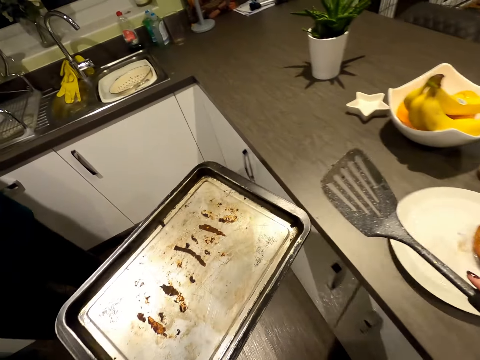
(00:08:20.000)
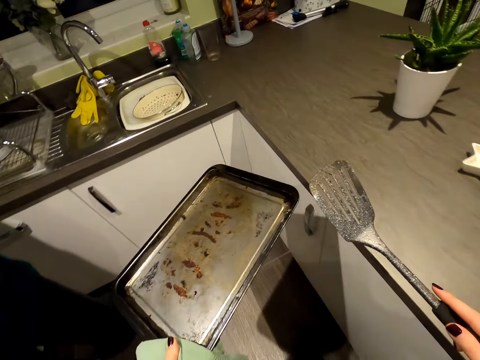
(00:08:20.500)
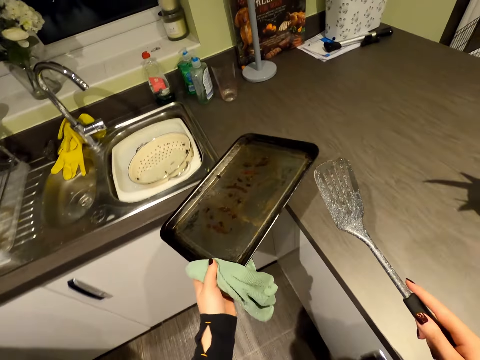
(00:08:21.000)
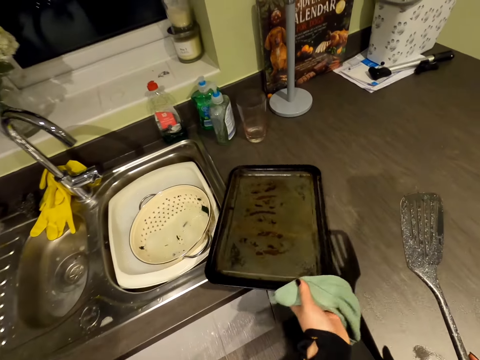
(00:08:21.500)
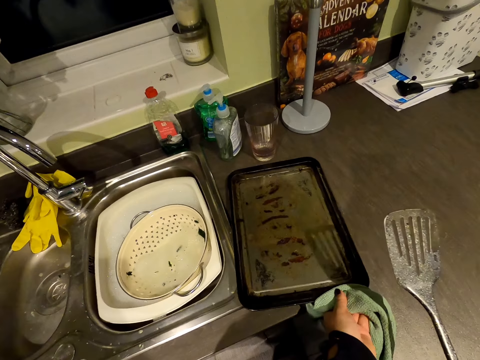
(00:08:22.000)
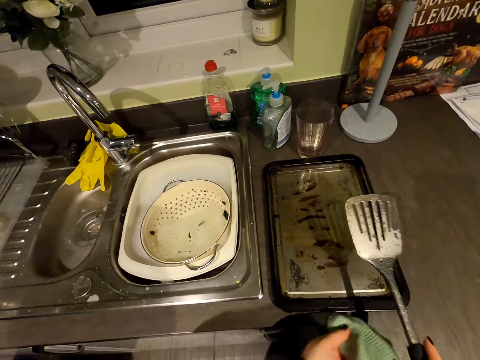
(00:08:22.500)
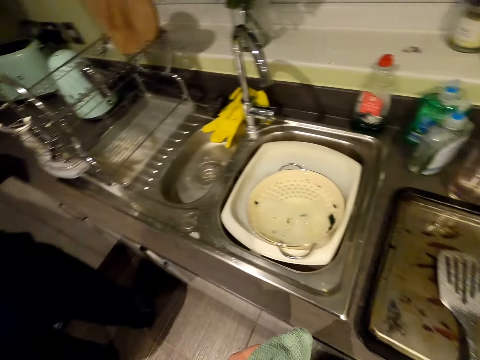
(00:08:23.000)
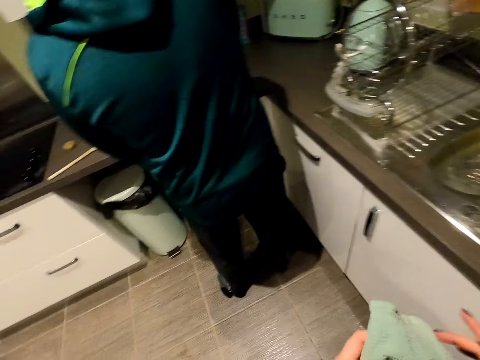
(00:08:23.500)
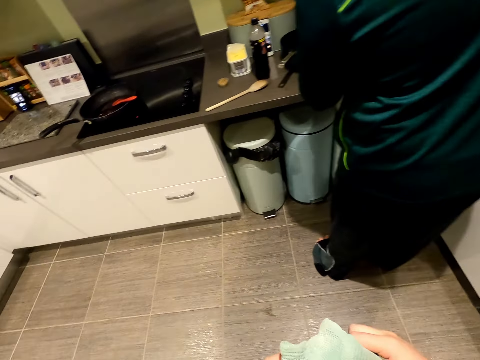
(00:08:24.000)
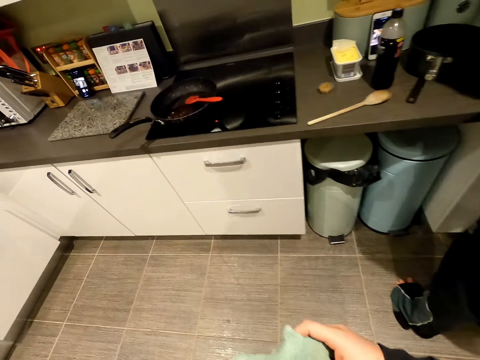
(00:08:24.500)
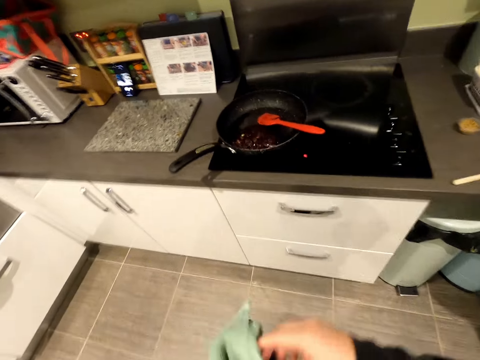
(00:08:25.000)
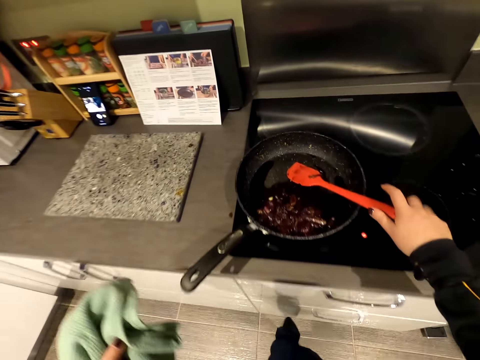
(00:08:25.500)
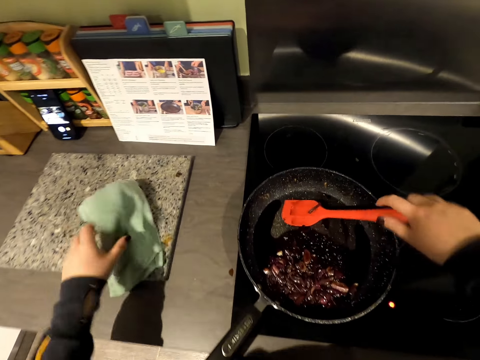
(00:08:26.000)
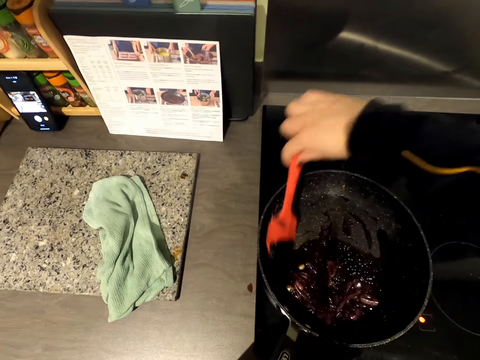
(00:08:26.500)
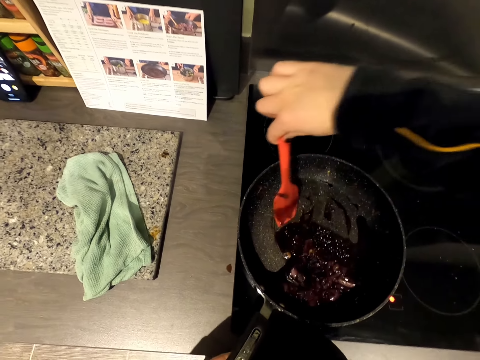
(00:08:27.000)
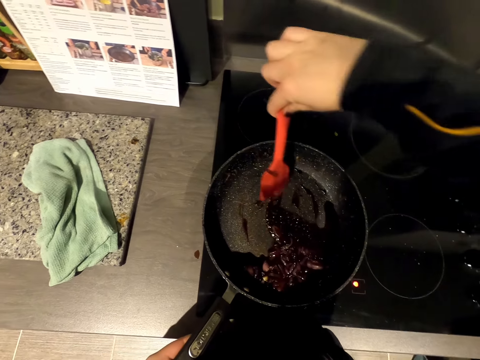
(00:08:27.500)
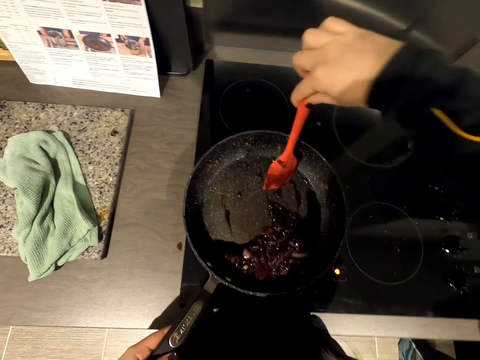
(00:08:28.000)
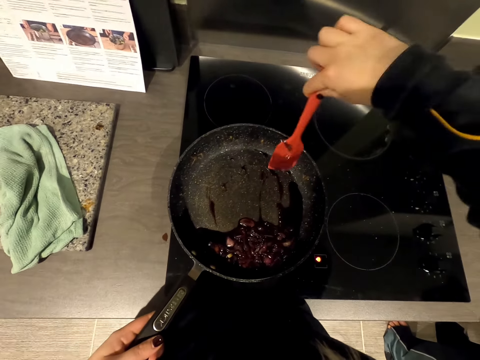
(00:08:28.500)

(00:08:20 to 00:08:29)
The camera wearer turns around the kitchen room. They put the tray on the cabinet. They turn around the kitchen room. They place the serving spoon on the tray. They walk in the kitchen room. They hold the cooking. They place the towel down and stir onions.

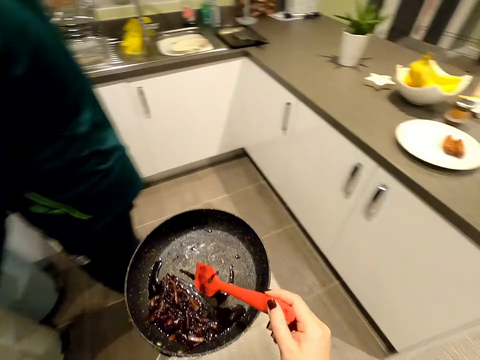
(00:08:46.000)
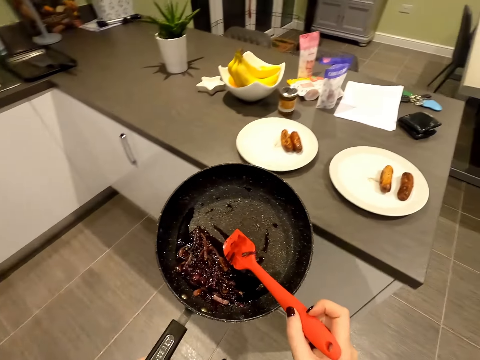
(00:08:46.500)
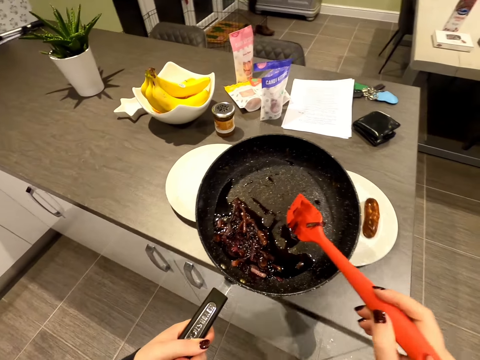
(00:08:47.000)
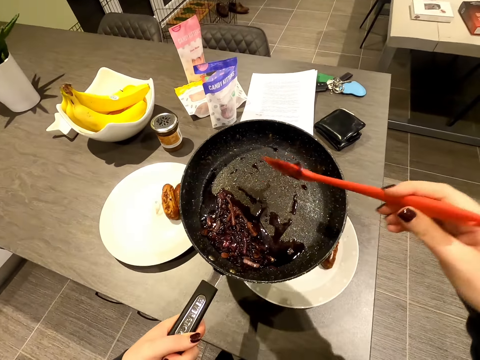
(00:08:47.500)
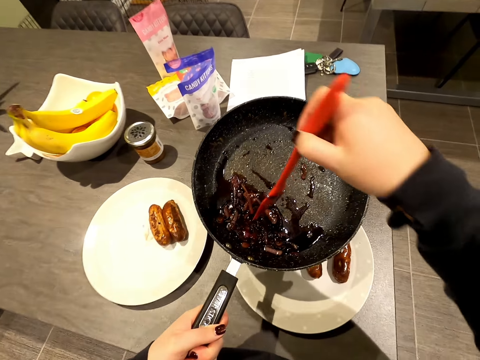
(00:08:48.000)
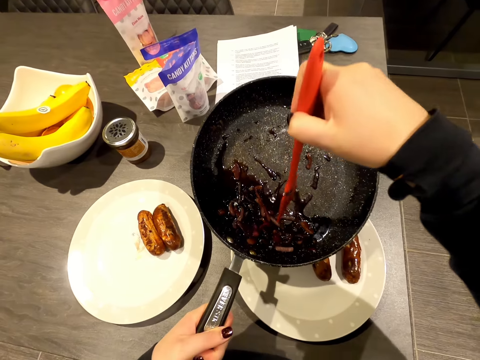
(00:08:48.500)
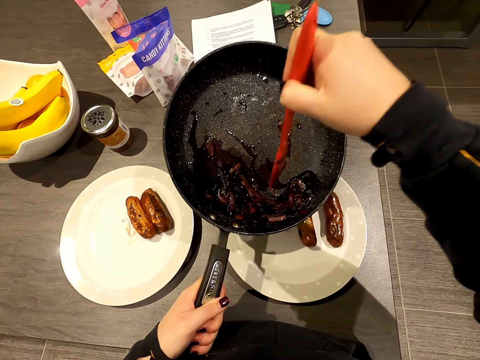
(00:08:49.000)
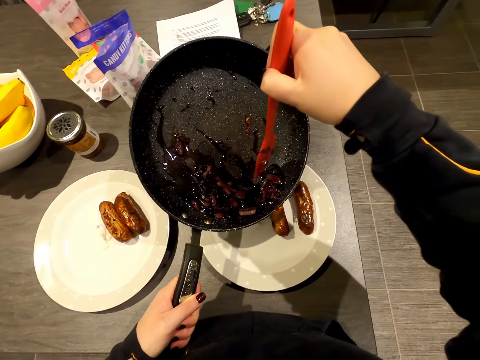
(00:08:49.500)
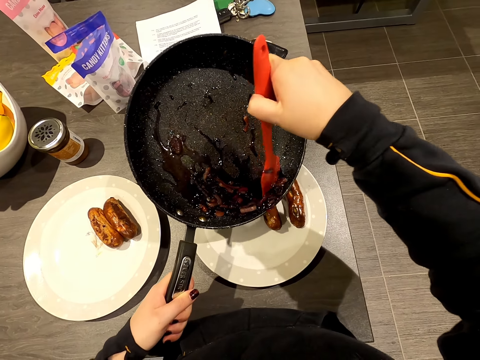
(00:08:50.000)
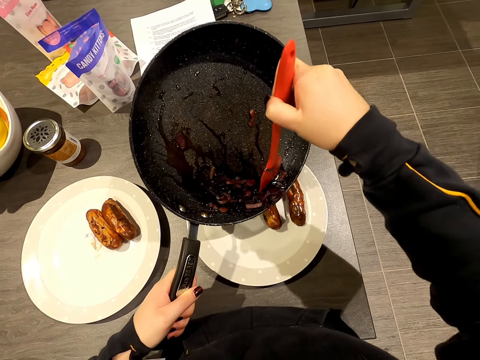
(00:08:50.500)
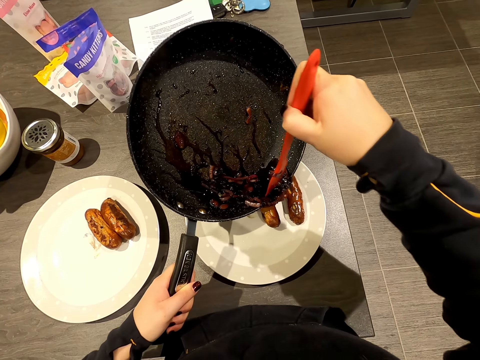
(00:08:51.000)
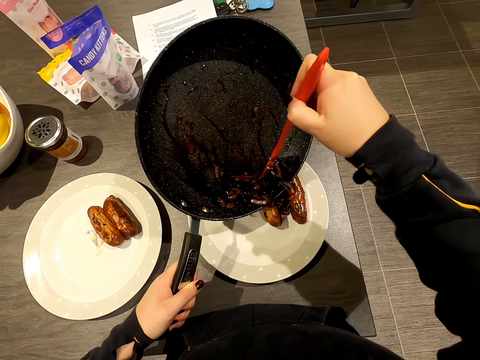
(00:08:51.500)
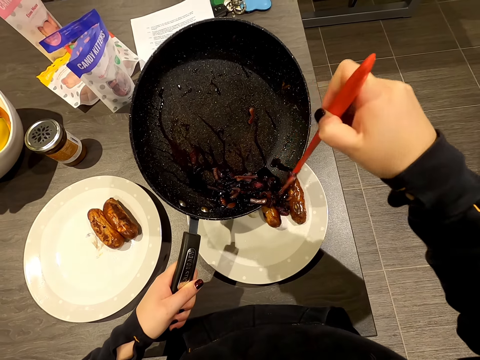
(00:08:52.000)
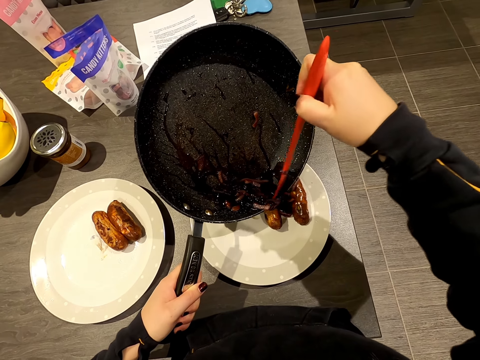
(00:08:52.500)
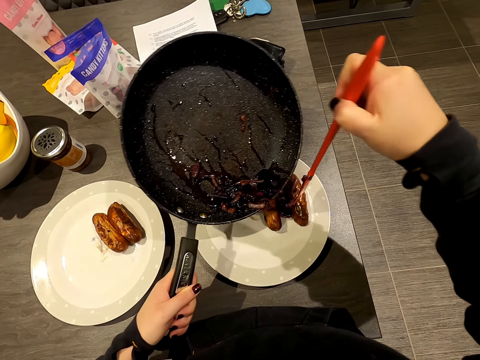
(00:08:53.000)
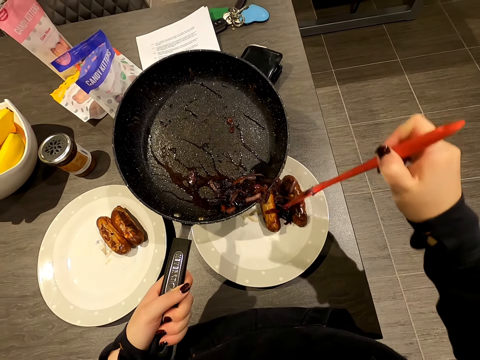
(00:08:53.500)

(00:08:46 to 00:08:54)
The camera wearer moves around the pan. They serve onion on plates.

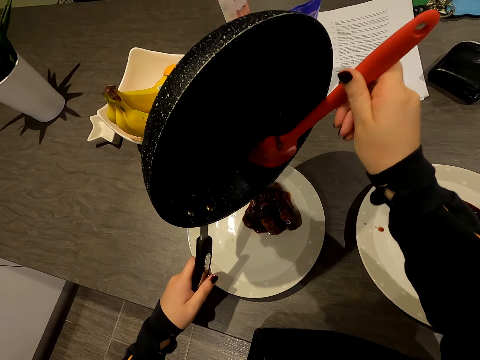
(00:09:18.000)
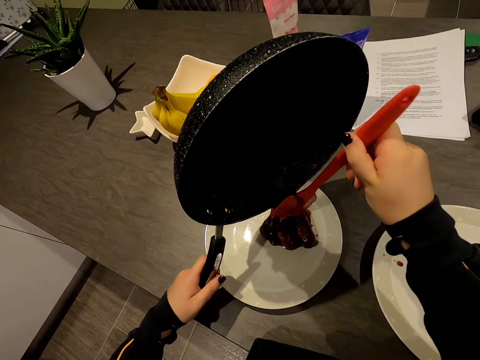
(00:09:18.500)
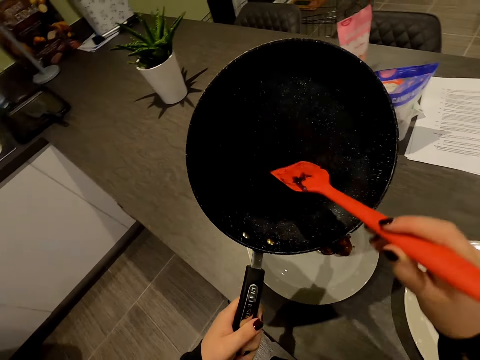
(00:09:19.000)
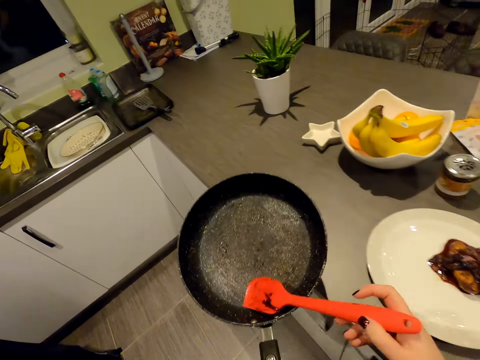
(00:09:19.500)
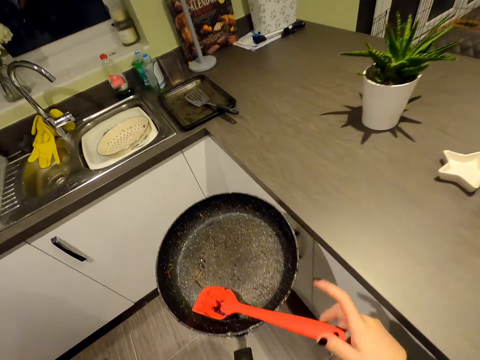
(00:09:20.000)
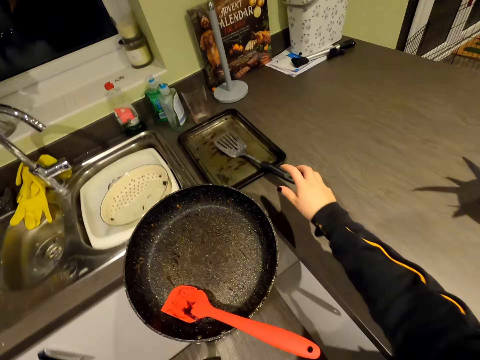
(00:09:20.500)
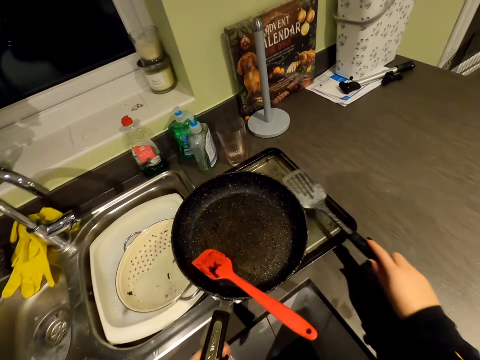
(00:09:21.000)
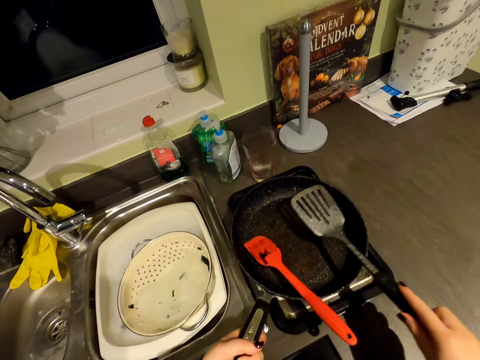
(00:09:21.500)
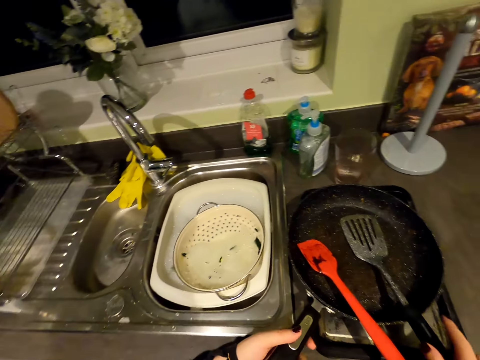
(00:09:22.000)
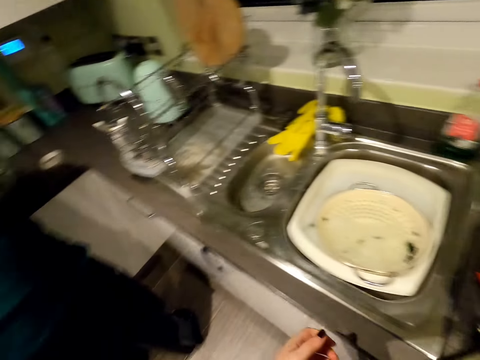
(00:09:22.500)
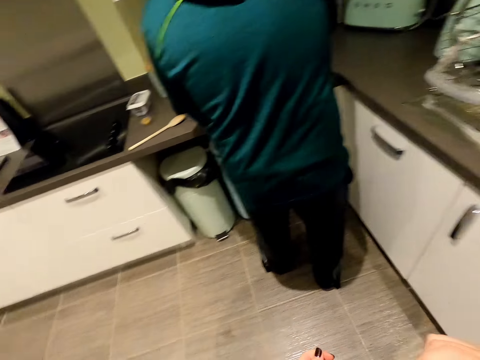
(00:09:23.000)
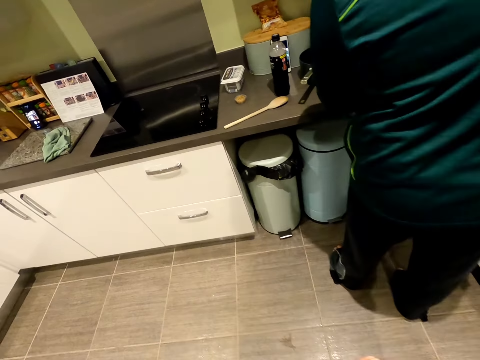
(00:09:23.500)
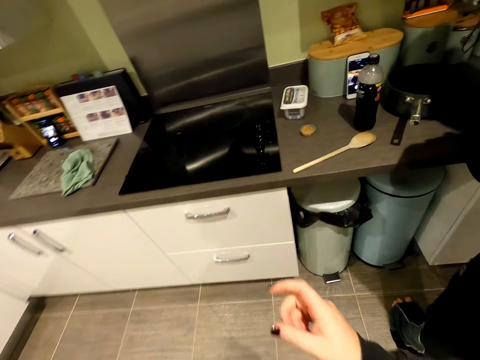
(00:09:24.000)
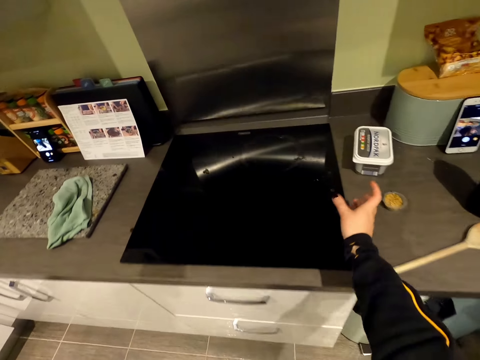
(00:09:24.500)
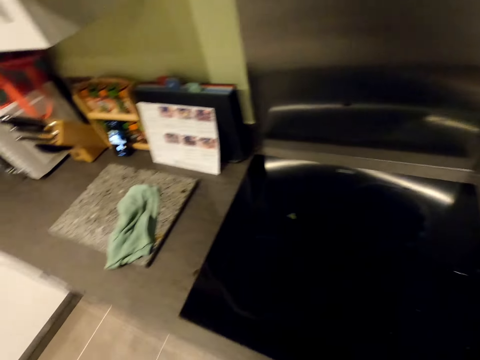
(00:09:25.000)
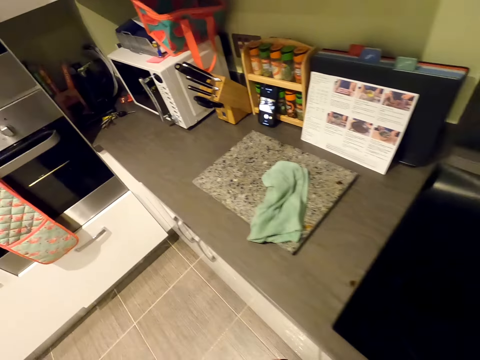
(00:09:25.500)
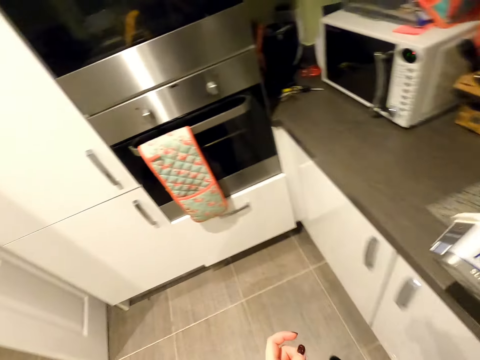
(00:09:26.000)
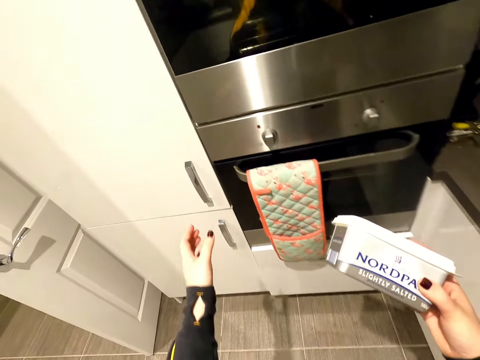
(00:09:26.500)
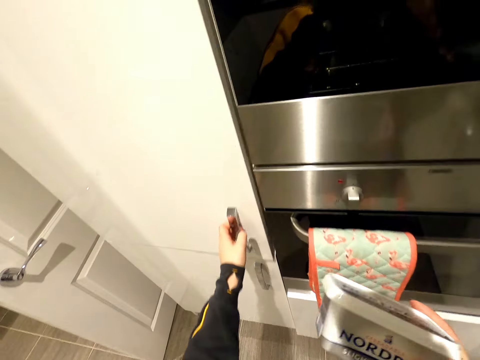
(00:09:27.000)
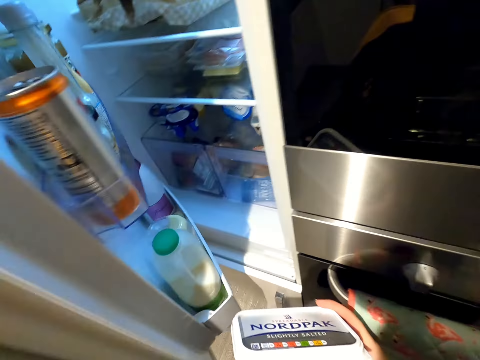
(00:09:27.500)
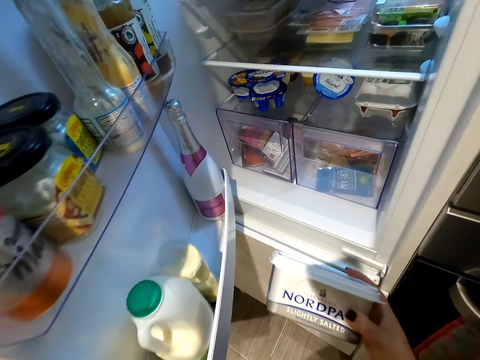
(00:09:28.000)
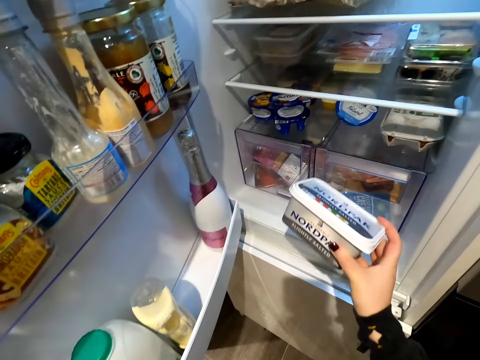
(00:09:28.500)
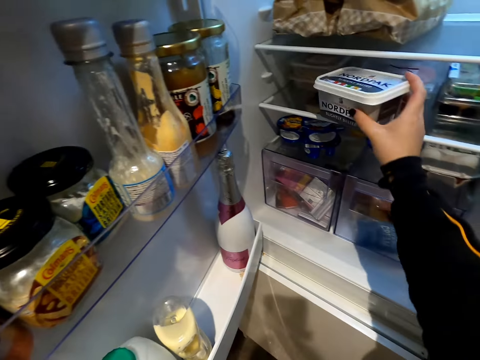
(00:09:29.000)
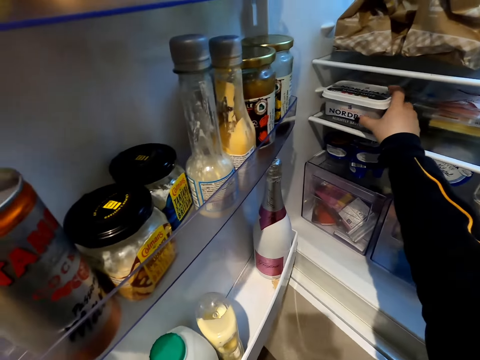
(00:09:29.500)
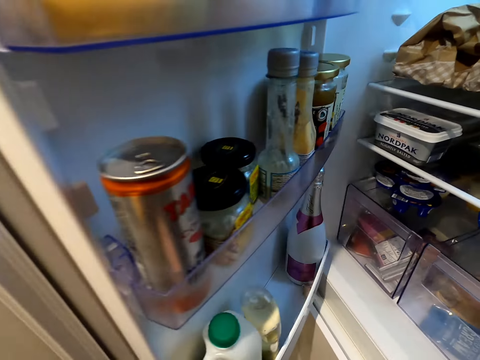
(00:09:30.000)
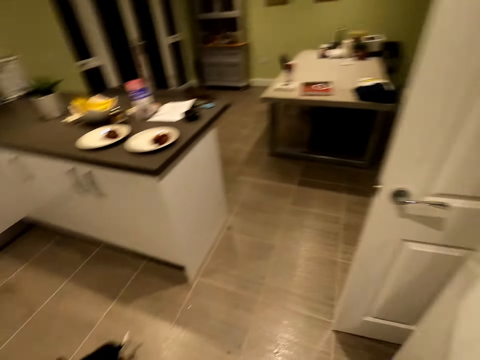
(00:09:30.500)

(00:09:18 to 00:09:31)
The camera wearer walks across the kitchen, picks up the spatula, and puts the spatula in the pan. A person stands across the kitchen. The camera wearer picks up a container. They walk across the kitchen. They open the fridge. They put the container in the fridge. They close the fridge.
